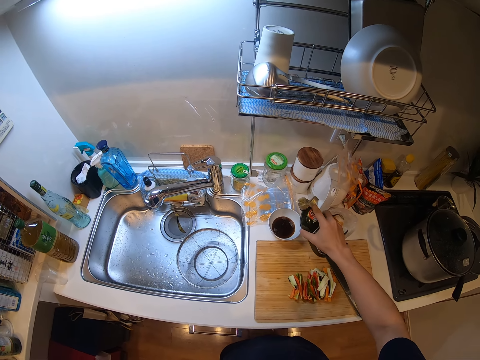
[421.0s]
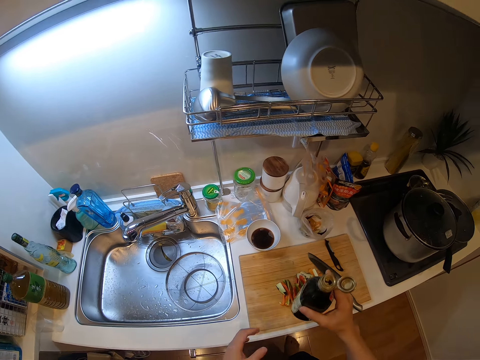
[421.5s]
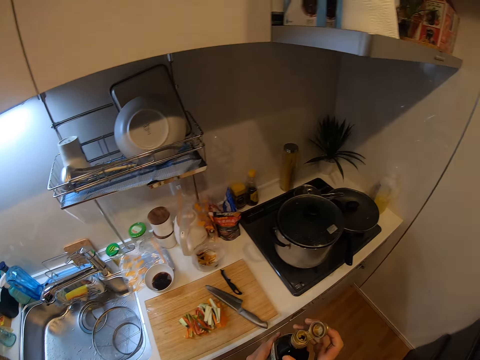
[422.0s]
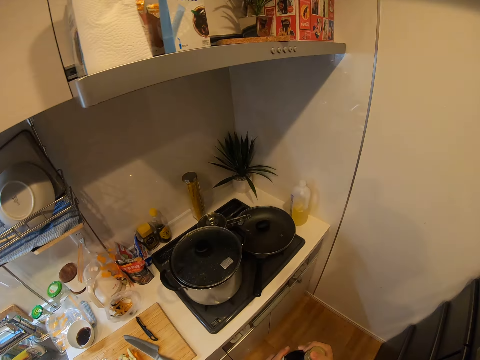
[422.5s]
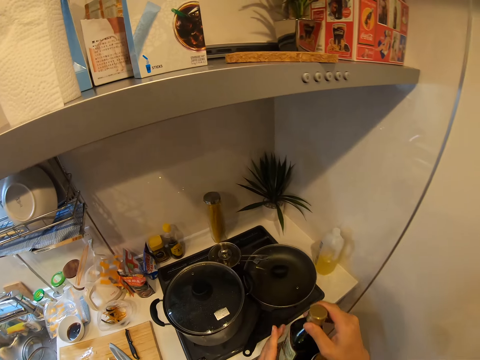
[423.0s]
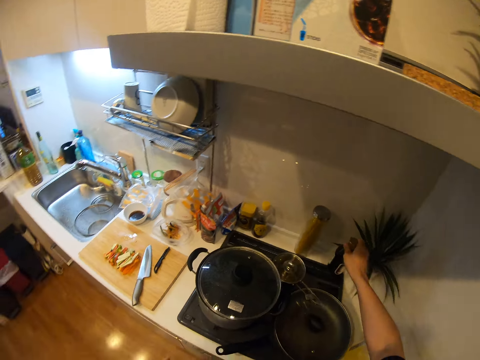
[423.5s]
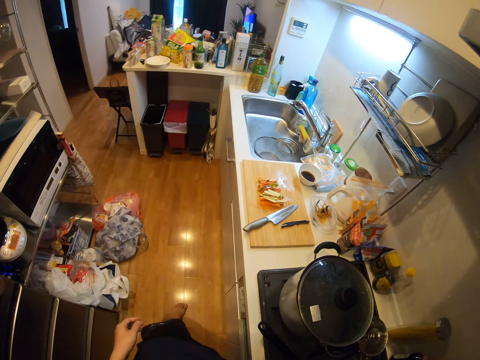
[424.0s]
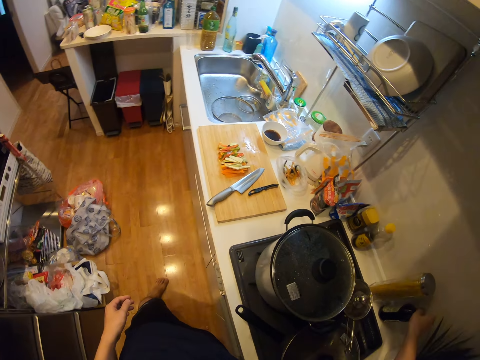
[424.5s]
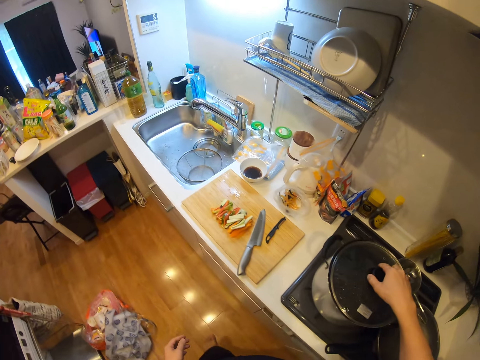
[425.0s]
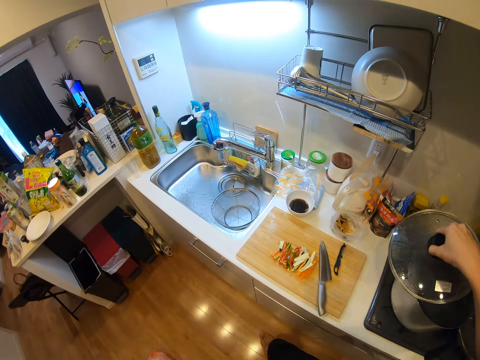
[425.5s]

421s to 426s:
The camera wearer closes the bottle. They drop the bottle on the counter. They open the cooking pot.

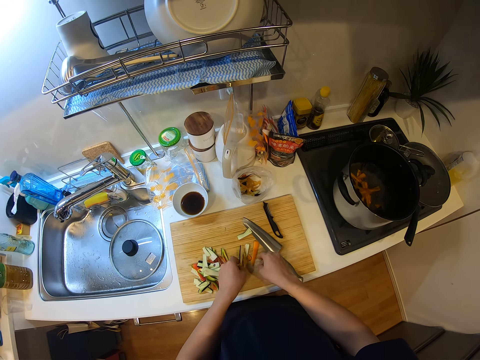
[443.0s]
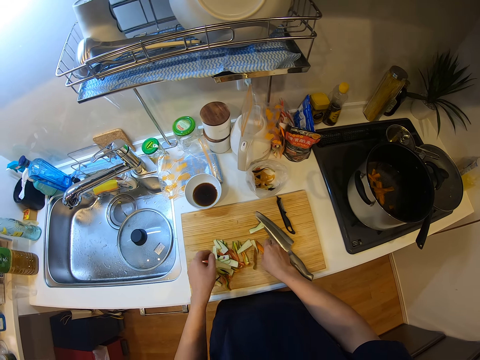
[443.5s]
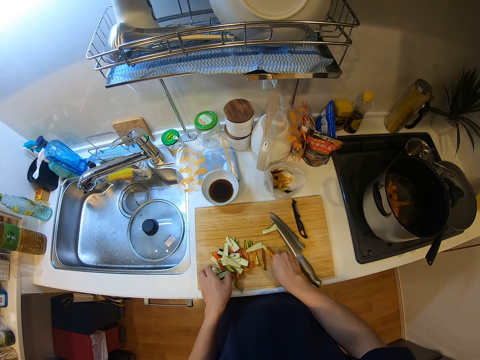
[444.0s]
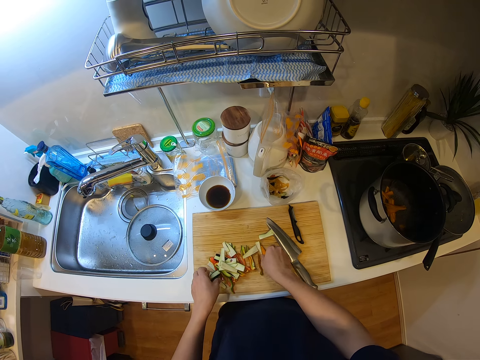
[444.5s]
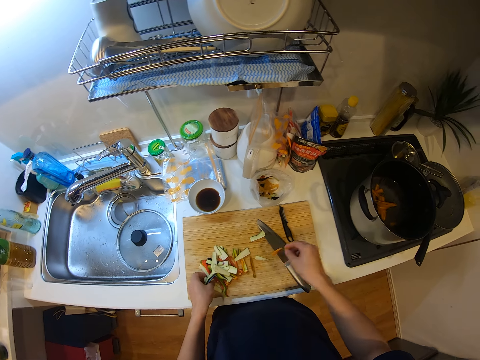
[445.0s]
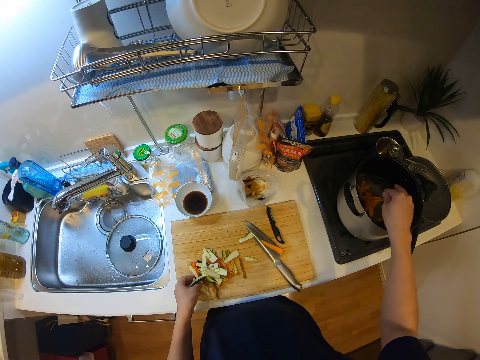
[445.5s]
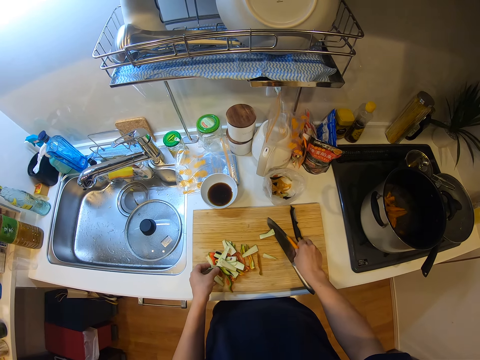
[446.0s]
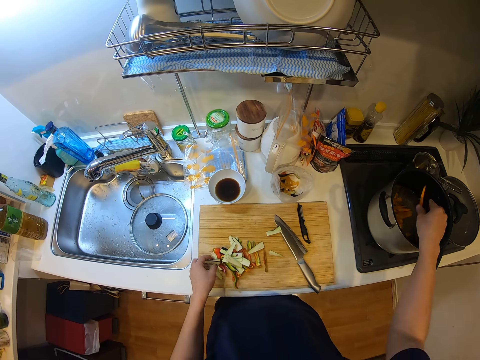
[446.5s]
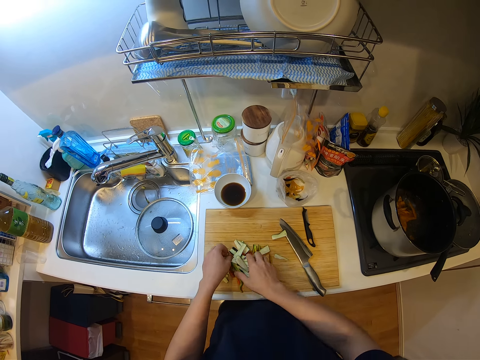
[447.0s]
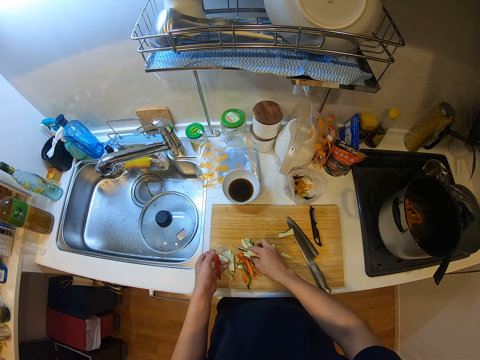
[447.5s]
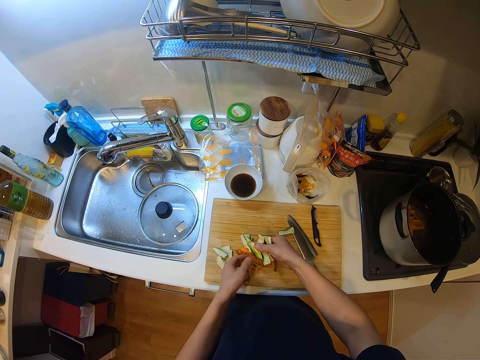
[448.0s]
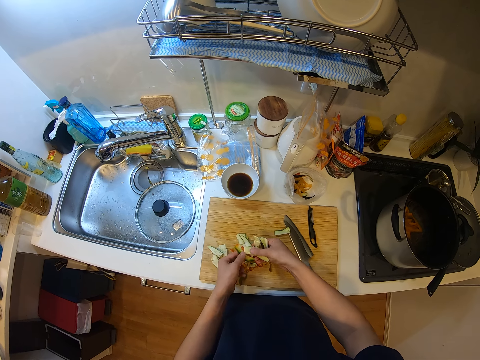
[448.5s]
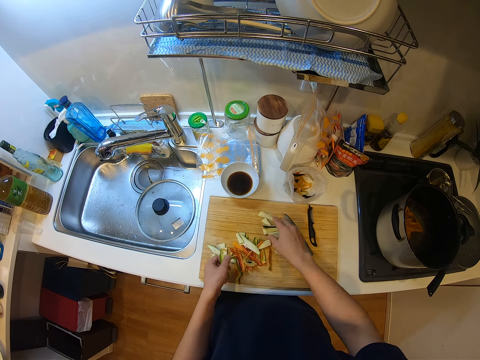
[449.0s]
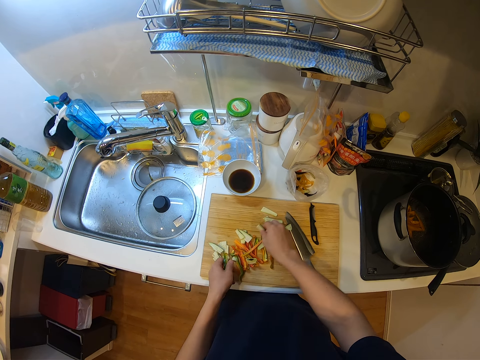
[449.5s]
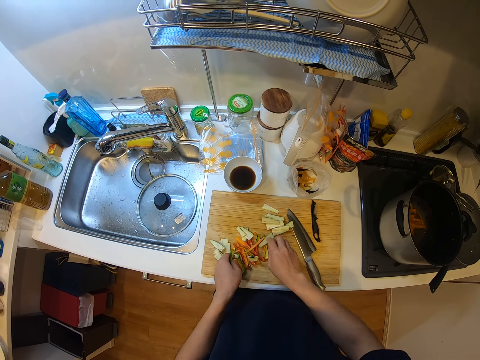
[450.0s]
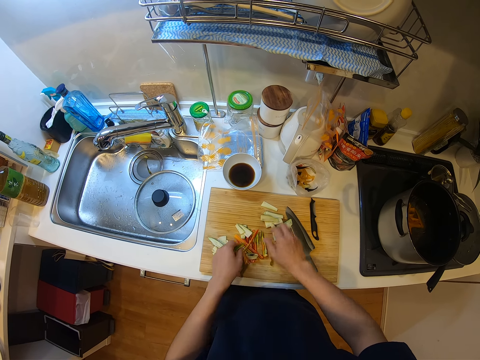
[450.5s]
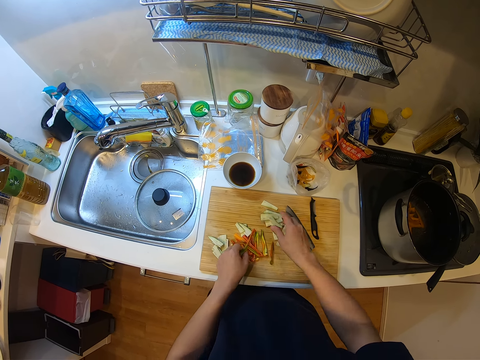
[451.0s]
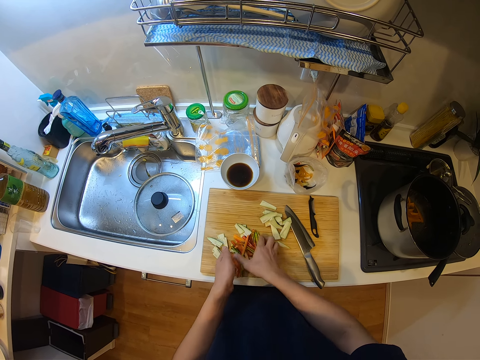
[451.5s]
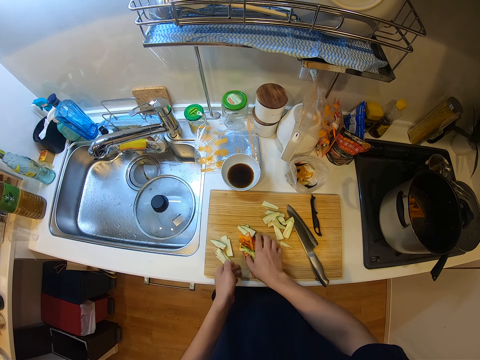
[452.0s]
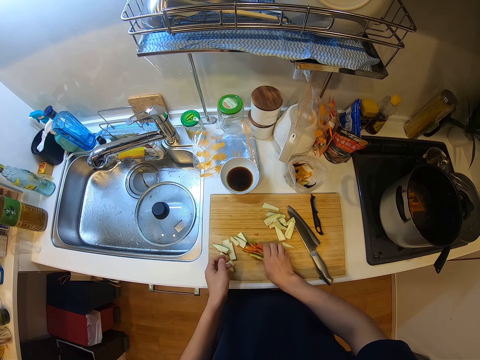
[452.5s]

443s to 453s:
The camera wearer picks vegetables from the chop board. They put the pieces of carrots in the cooking pot. They pick vegetables from the chop board and put the pieces of carrots in the cooking pot again. They separate the pieces of ingredients. They arrange vegetables from the chop board.

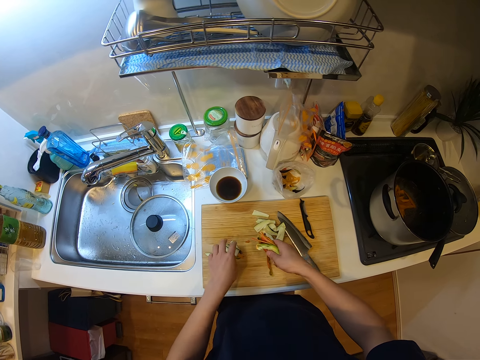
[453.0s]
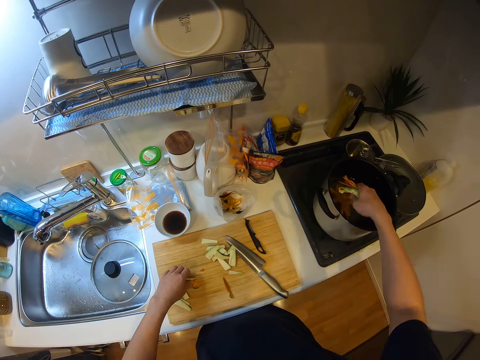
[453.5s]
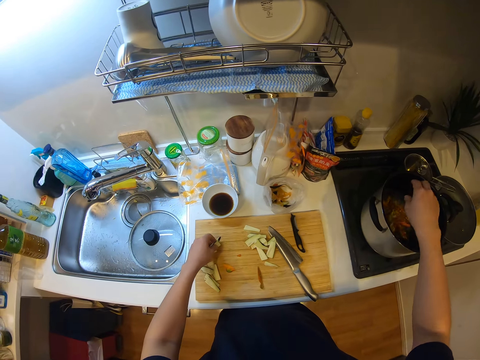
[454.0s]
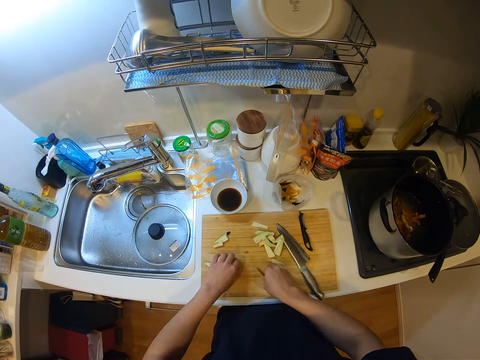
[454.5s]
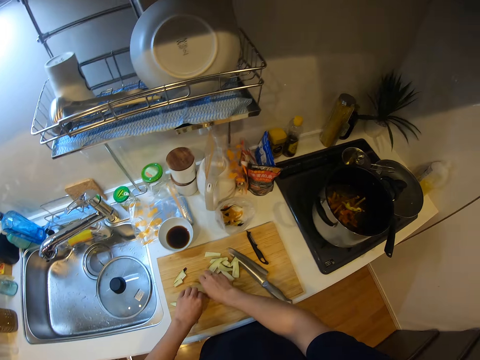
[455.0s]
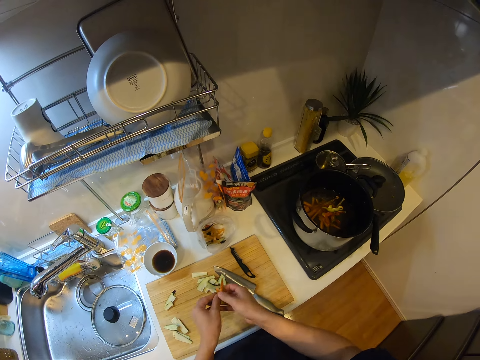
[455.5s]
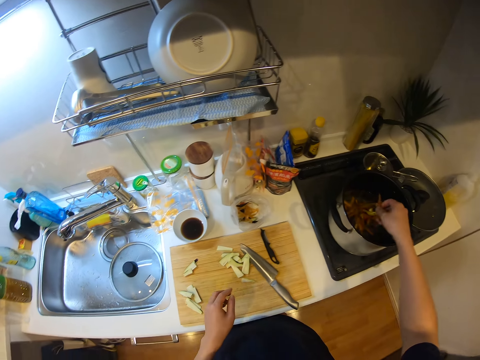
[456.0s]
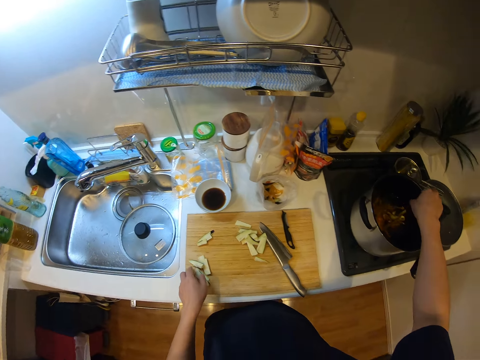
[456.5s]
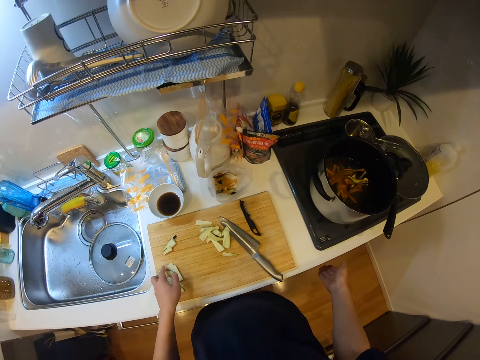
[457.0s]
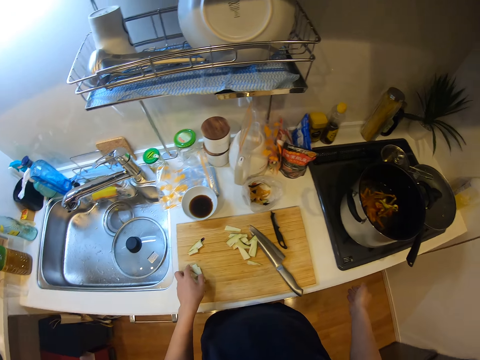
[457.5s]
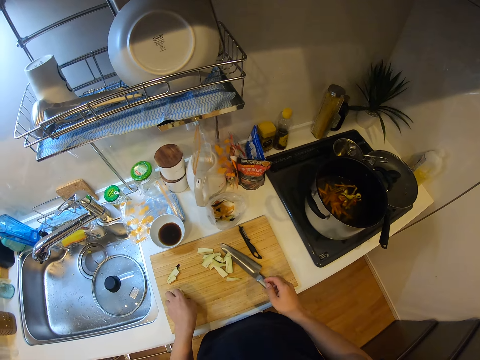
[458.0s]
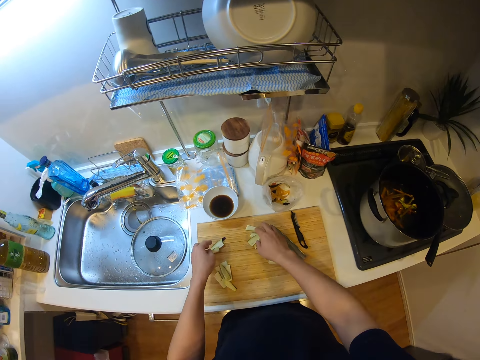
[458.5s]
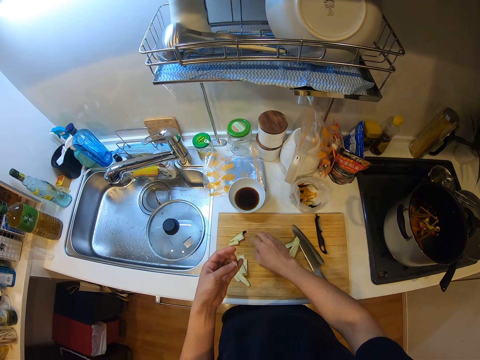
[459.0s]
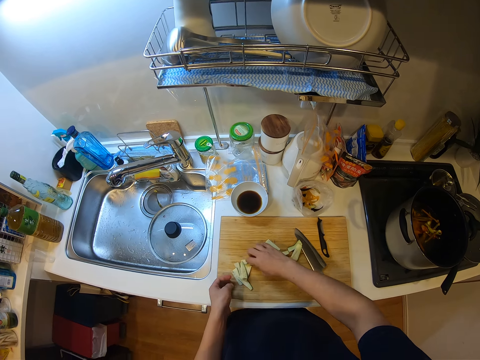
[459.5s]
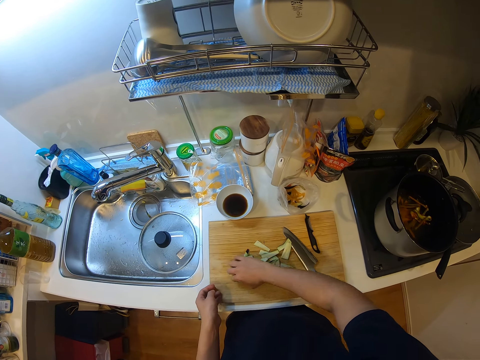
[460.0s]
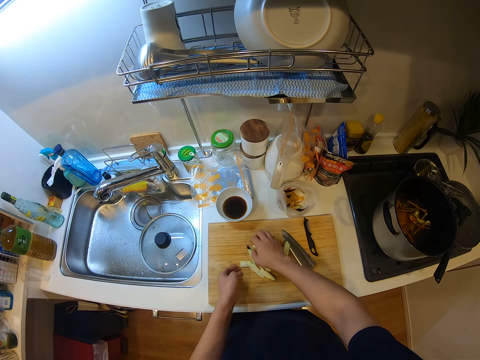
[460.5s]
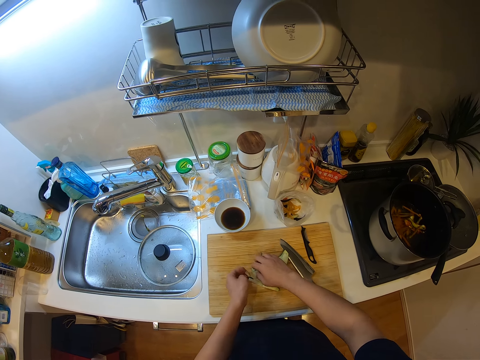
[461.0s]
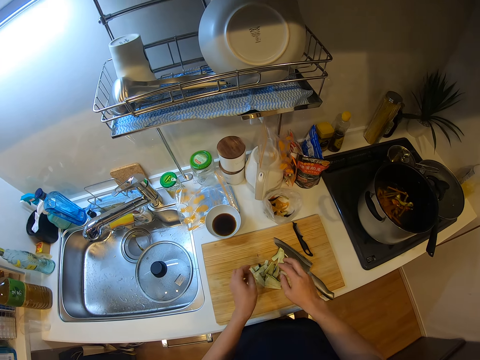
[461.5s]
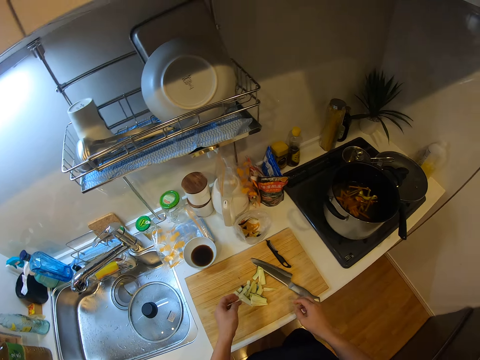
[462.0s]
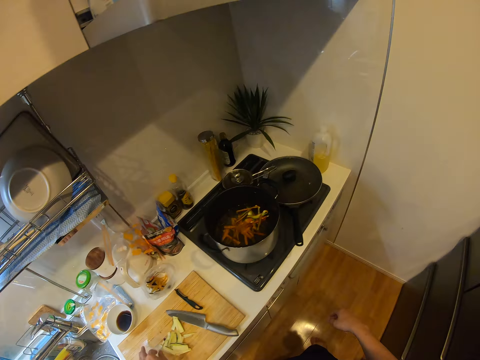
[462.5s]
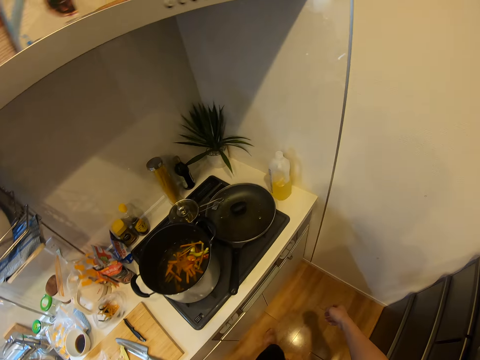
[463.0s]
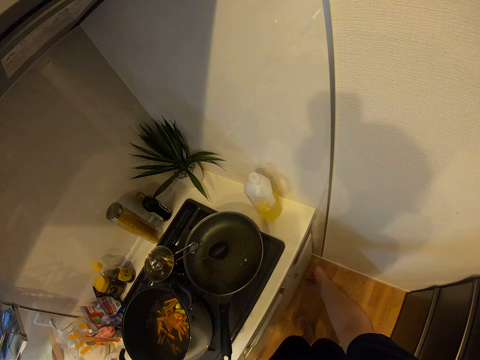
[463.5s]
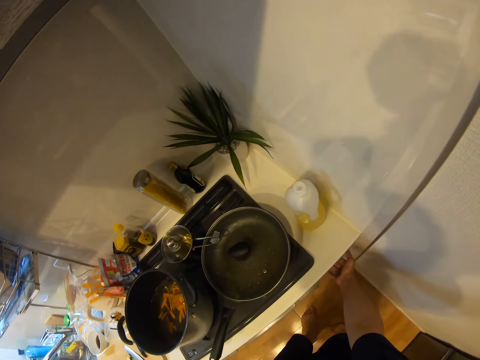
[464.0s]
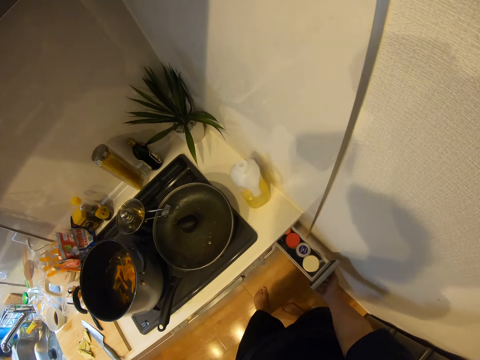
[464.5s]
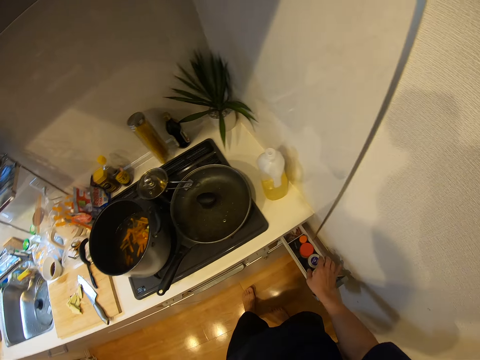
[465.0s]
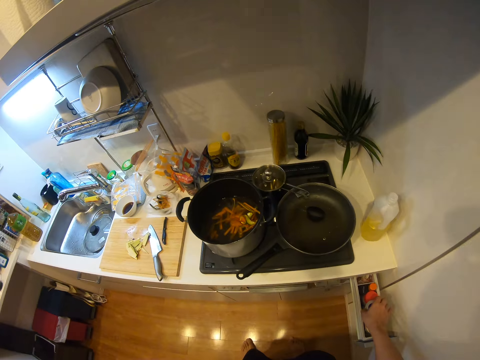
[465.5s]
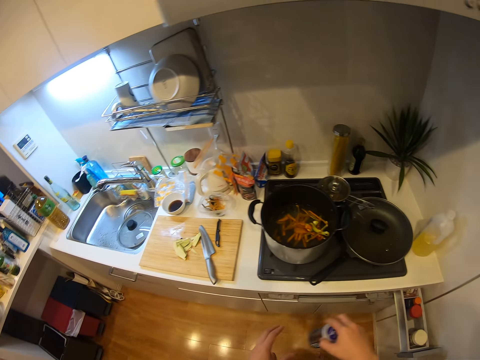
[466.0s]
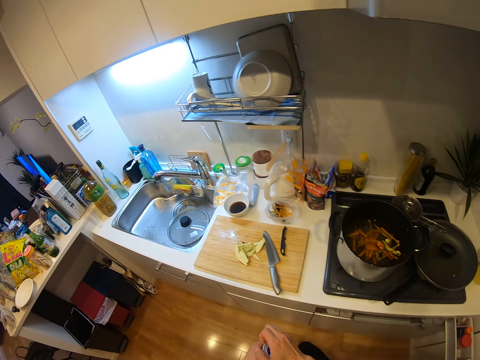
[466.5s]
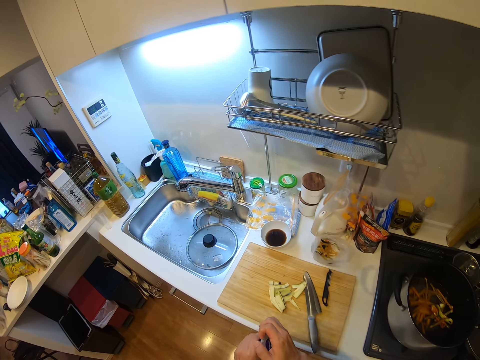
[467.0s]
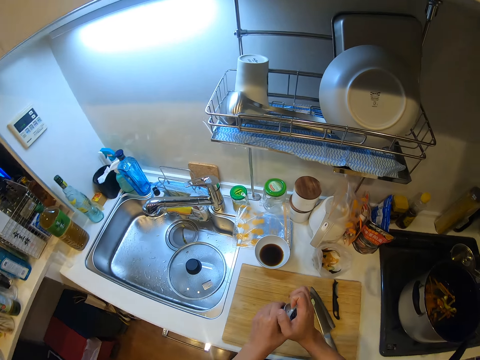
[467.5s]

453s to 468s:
The camera wearer picks the pieces of the ingredients. They pack the vegetables from the chop board. They put the pieces of carrots in the cooking pot. They pick vegetables from the chop board. They put the pieces of carrots in the cooking pot. They operate the cooking gas. They touch the cooker controls. They collect the pieces of eggplant. They pack the vegetables together on the chop board. They walk in the kitchen. They open a drawer. They take a can from the drawer. They walk in the kitchen. They open the can.
